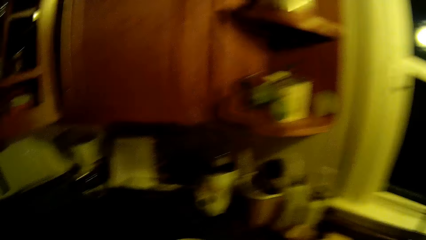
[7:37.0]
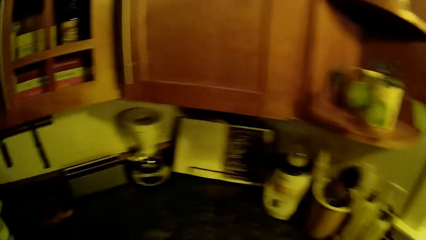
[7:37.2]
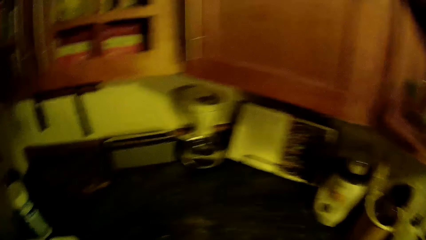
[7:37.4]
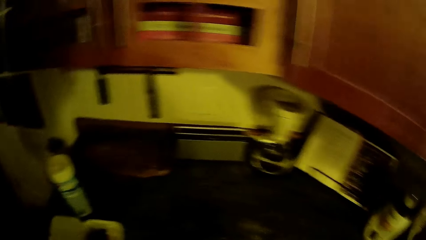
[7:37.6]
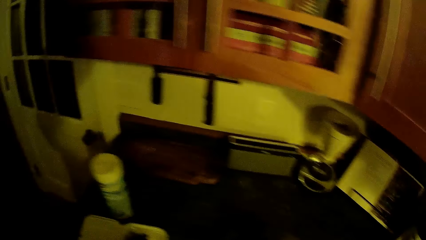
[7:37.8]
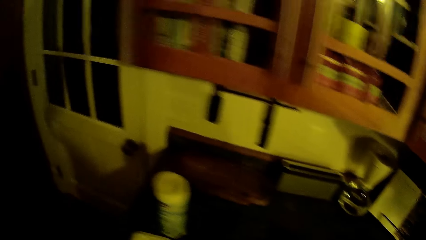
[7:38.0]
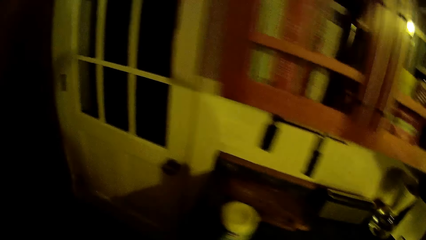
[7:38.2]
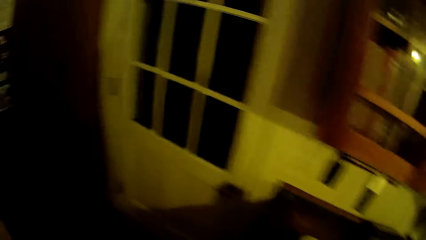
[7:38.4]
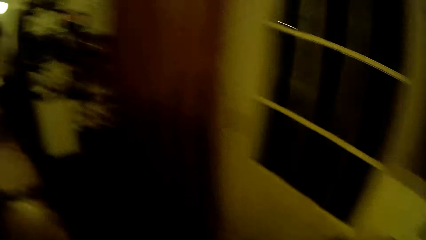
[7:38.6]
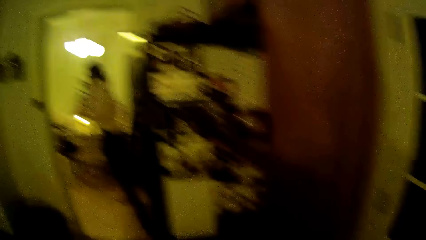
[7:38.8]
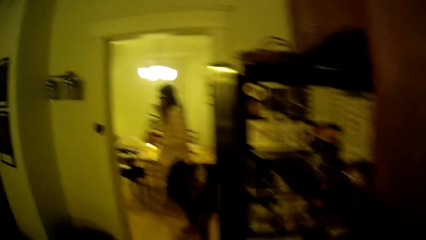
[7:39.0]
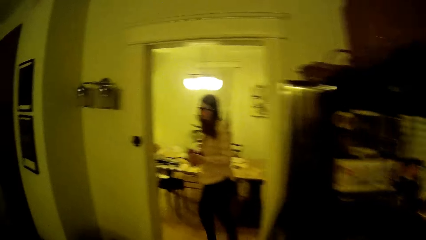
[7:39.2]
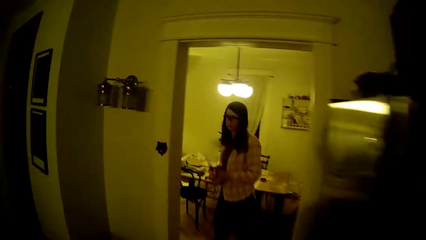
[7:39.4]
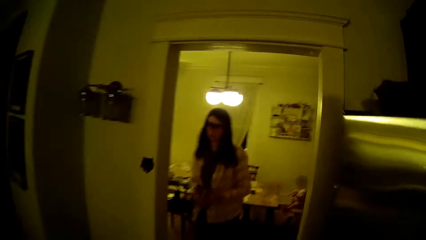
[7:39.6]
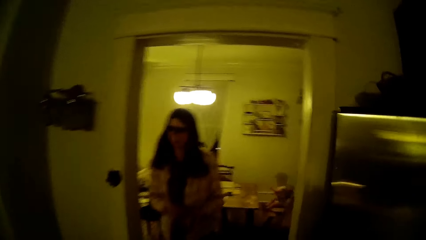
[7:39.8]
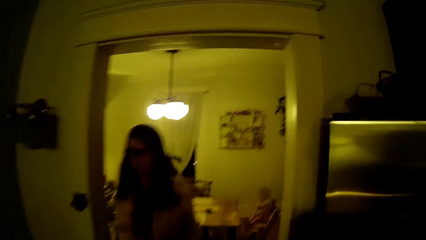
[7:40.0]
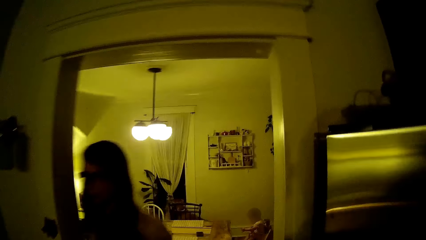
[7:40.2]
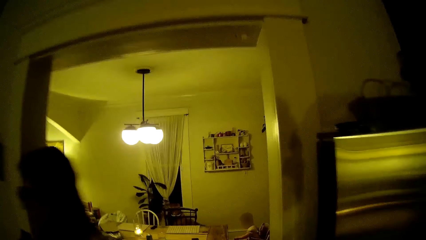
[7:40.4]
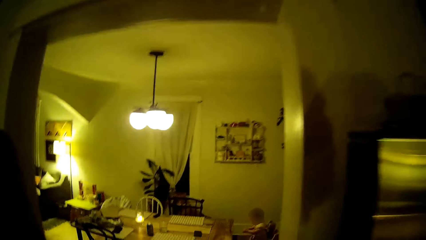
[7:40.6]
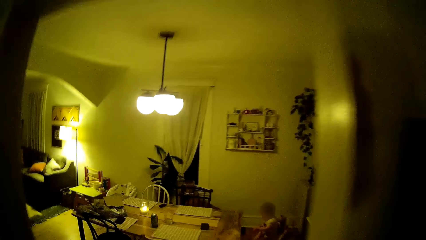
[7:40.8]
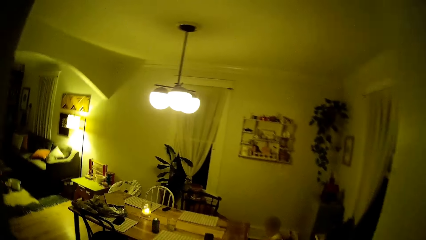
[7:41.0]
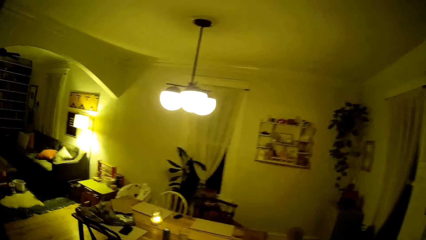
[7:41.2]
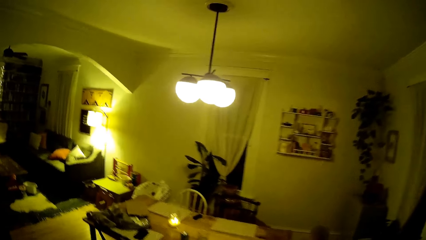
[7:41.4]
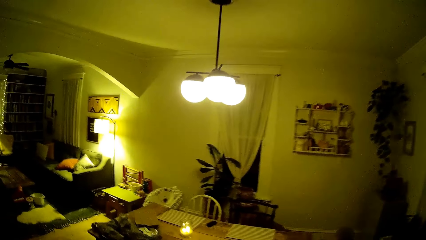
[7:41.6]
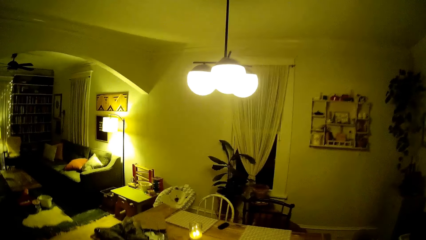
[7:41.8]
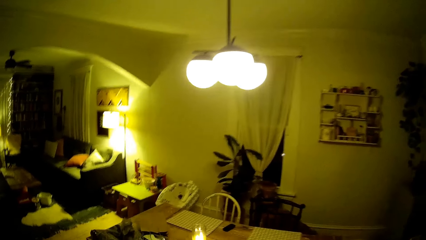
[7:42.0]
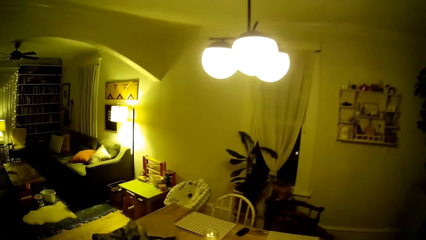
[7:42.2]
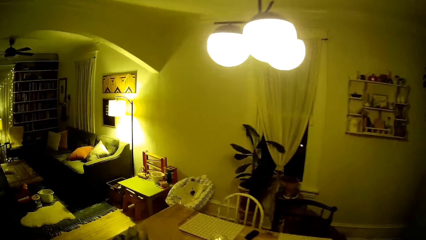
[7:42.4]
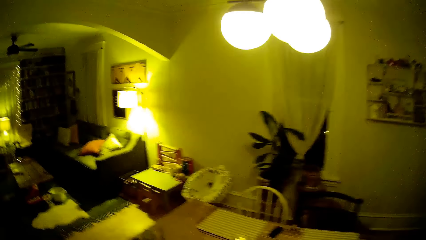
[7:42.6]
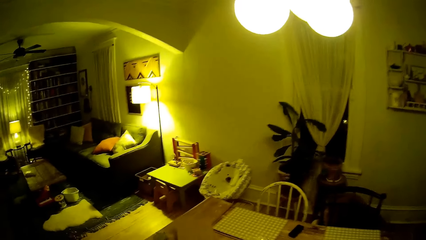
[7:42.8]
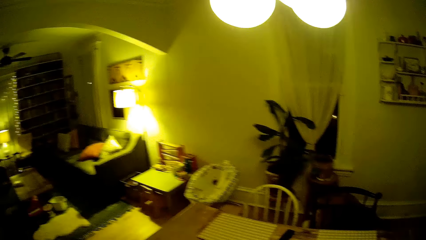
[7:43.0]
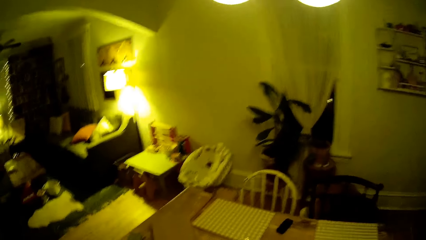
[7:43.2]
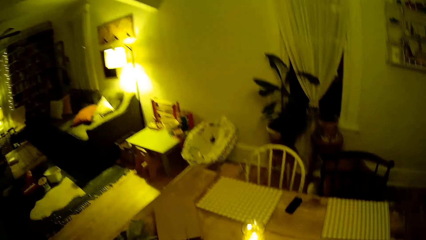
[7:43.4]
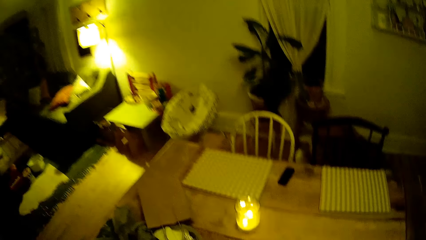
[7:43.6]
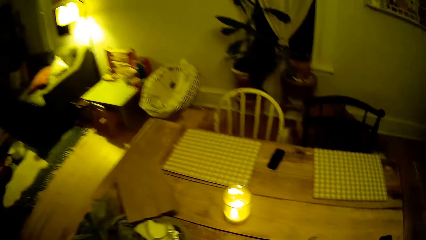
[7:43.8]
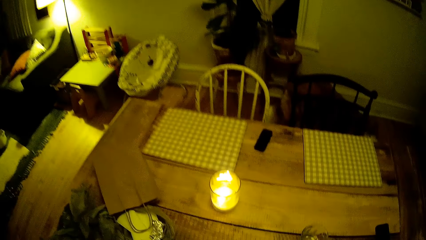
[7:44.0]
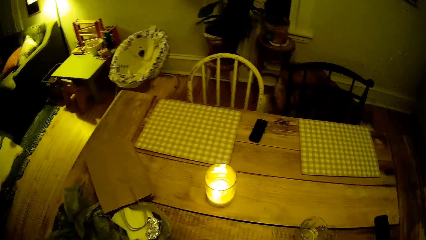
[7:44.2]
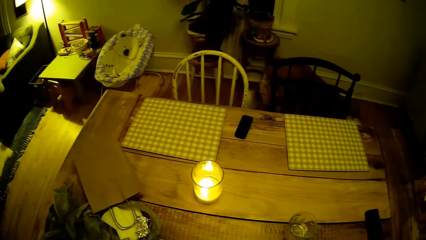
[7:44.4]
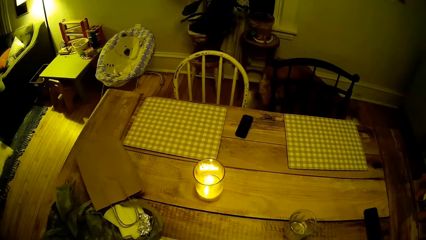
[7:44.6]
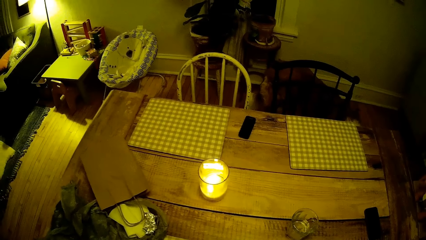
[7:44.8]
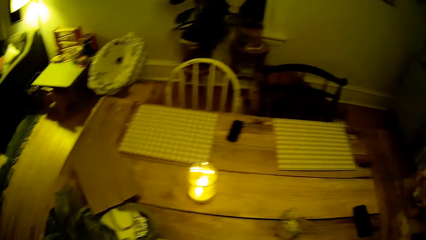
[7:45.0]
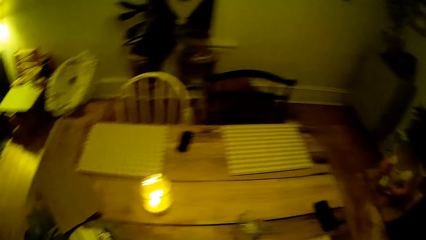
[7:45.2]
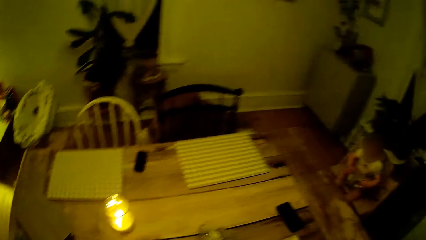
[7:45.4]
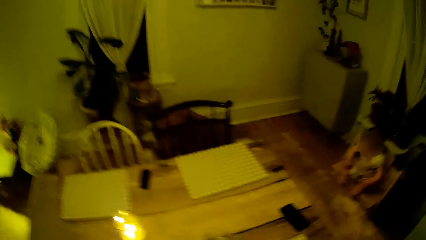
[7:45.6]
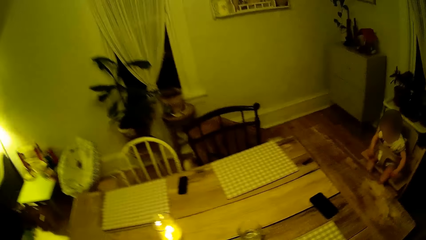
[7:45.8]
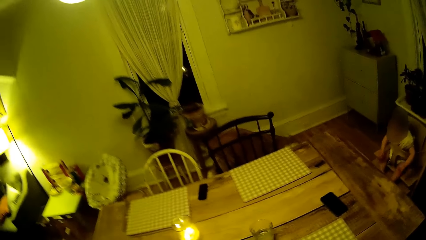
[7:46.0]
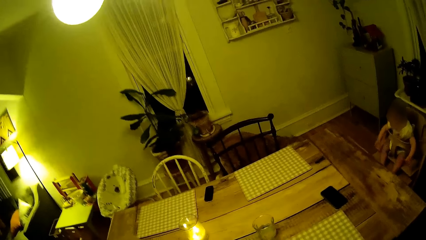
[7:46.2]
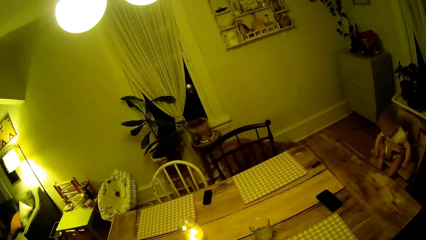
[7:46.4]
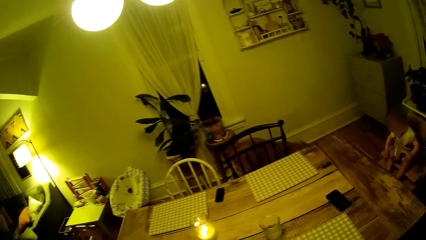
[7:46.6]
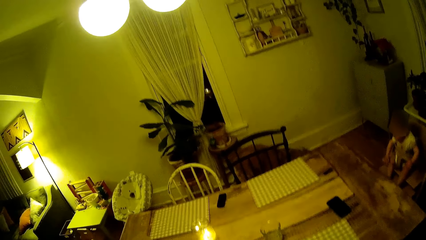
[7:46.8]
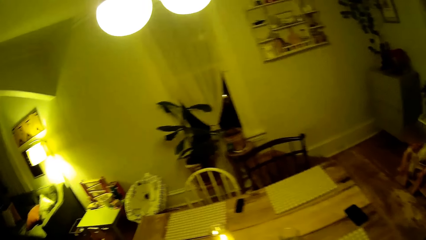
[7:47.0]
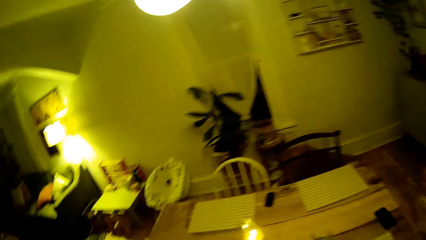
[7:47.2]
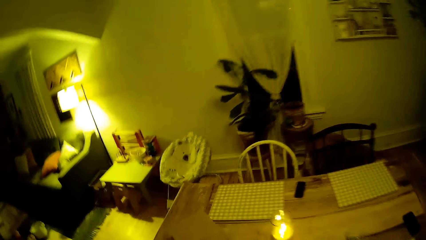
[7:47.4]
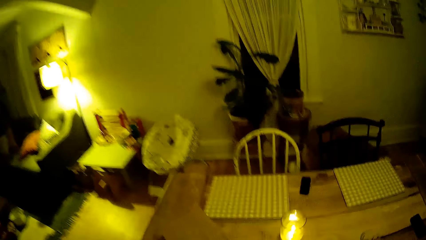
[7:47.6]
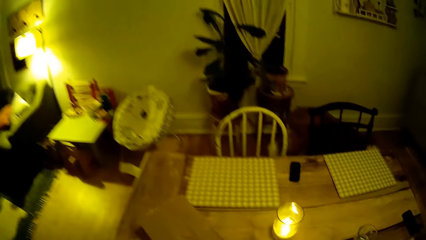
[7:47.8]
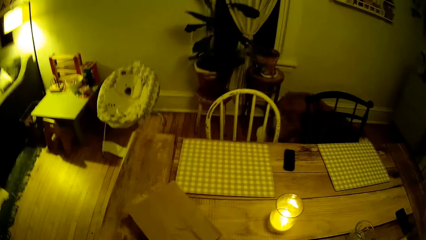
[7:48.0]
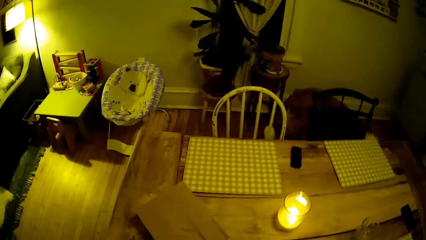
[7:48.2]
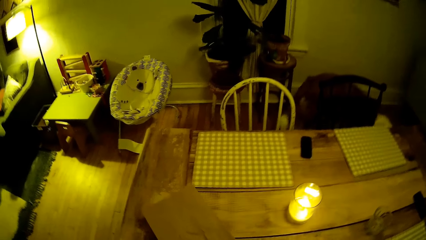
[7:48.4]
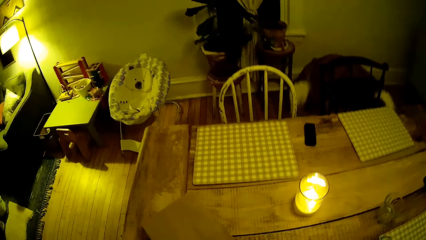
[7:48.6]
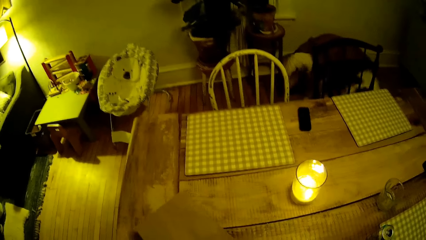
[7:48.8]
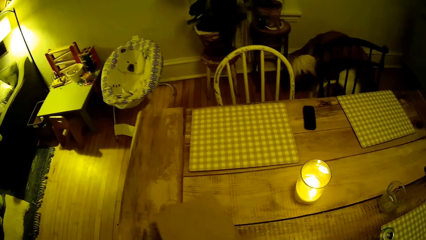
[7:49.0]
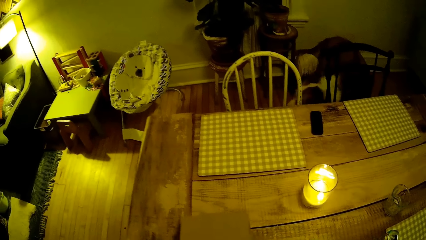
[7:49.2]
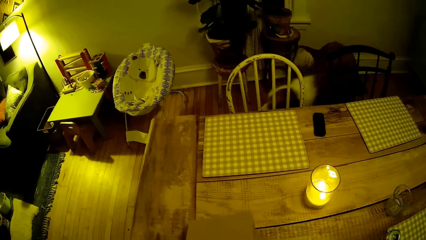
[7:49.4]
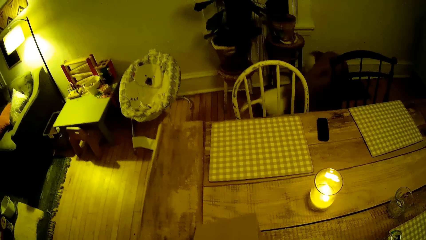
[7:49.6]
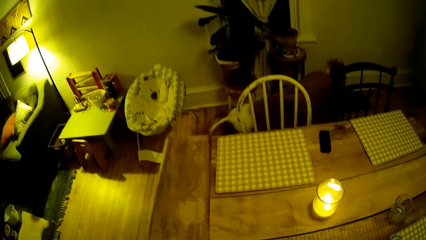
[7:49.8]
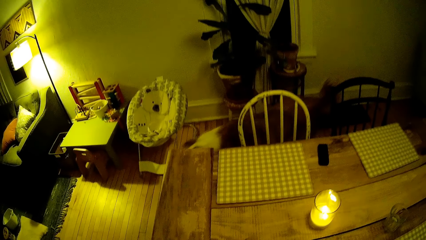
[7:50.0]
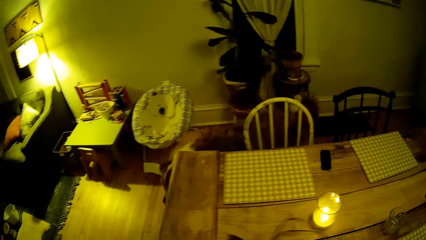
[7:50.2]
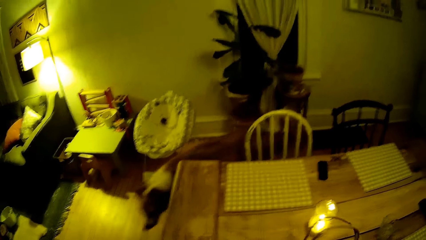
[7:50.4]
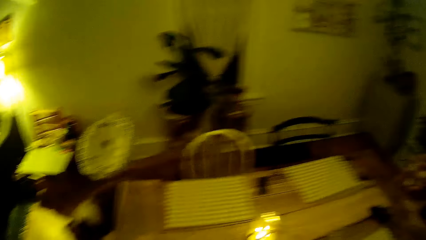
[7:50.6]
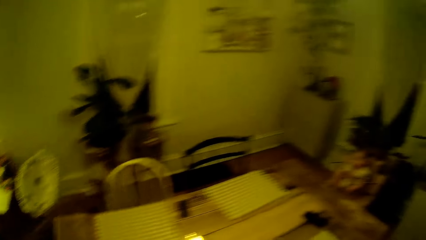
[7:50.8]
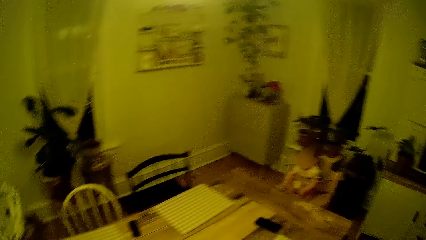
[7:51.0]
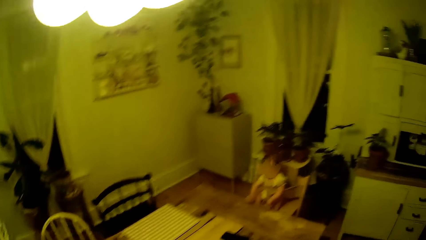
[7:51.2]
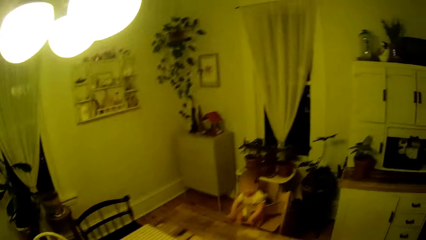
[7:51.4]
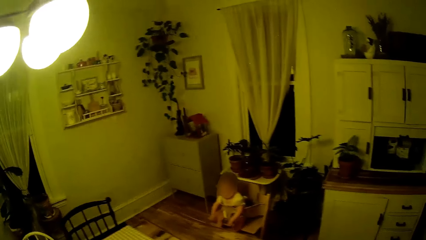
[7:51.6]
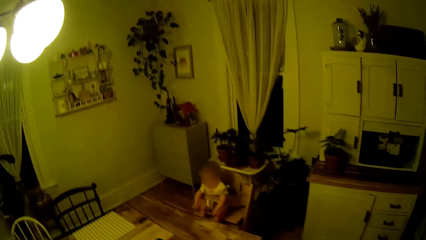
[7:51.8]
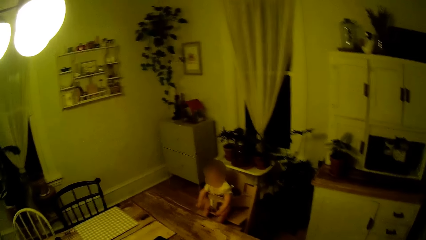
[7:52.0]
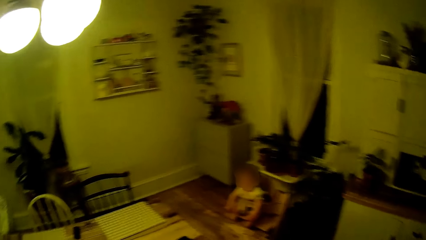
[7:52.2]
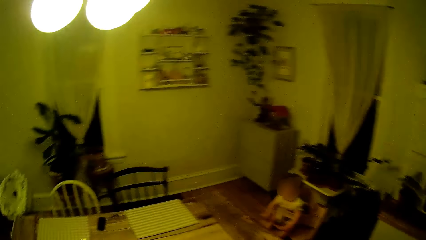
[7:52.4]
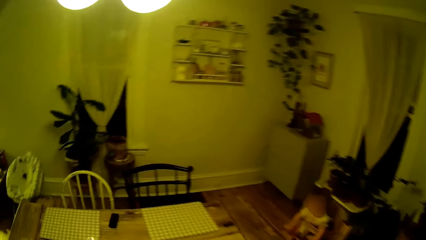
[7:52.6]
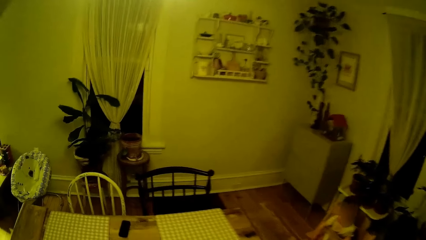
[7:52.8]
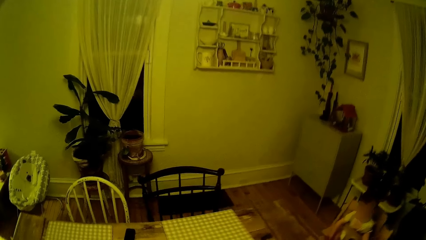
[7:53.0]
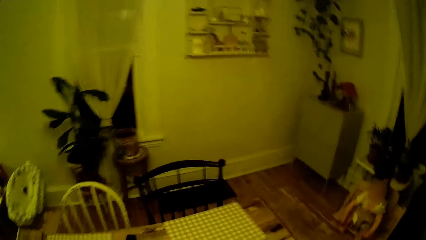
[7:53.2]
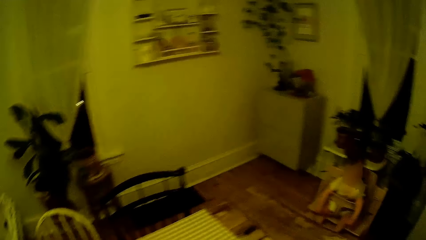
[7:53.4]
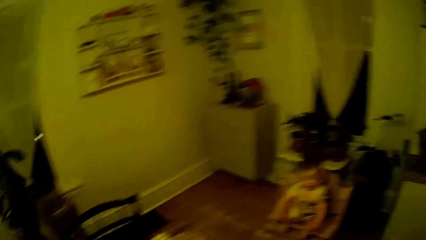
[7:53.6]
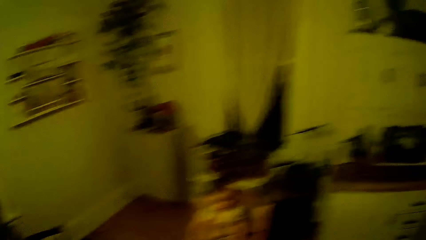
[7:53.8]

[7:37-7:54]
The camera wearer walks in the house towards the dining table. He drops the mug on the cabinet. A lady walks in the house. The camera wearer stares at the baby. He picks up a bag or envelope from the table with his left hand. He stares at the table.
